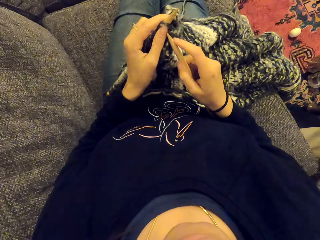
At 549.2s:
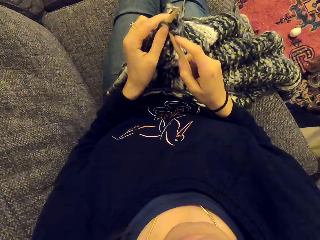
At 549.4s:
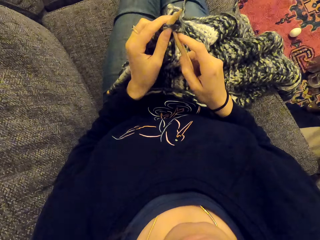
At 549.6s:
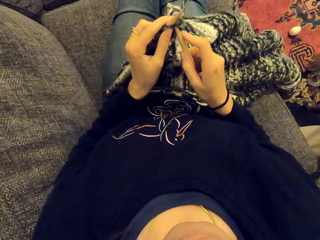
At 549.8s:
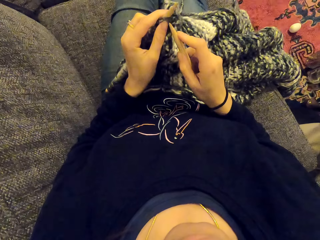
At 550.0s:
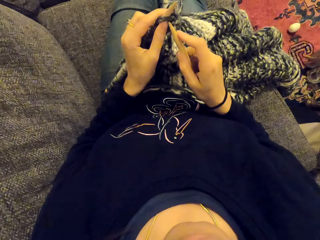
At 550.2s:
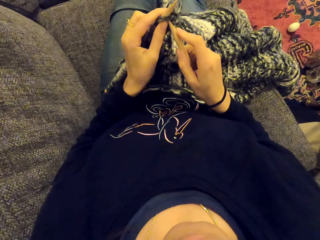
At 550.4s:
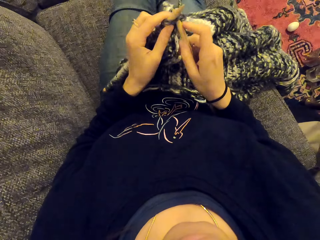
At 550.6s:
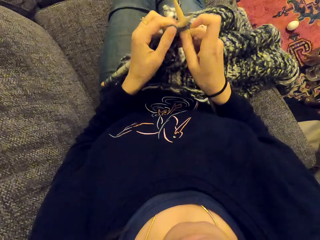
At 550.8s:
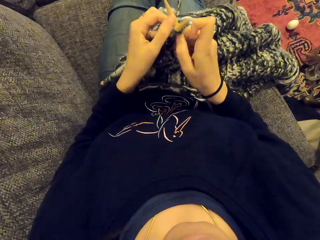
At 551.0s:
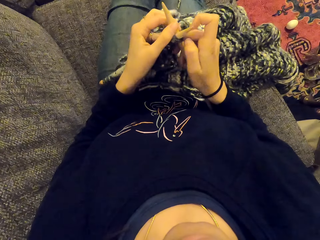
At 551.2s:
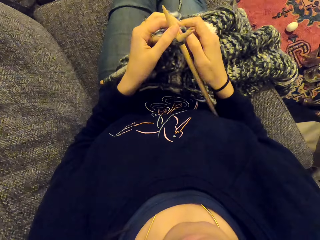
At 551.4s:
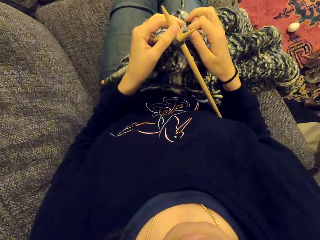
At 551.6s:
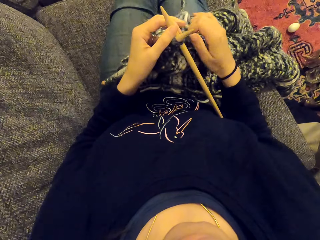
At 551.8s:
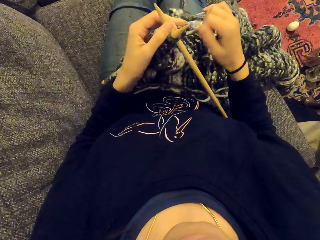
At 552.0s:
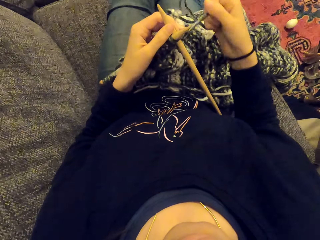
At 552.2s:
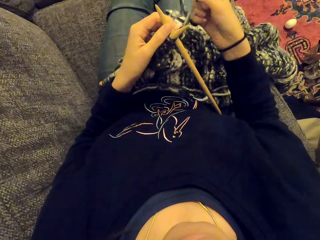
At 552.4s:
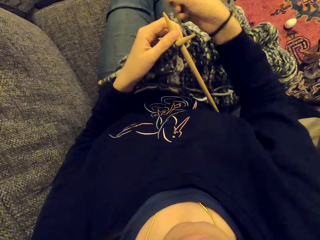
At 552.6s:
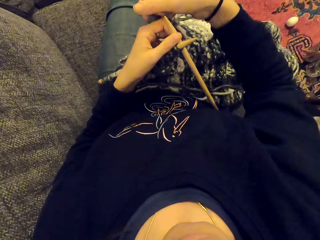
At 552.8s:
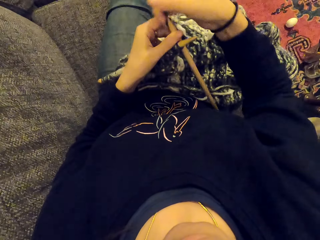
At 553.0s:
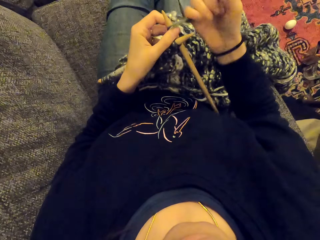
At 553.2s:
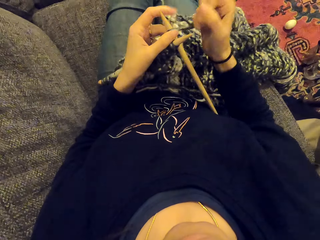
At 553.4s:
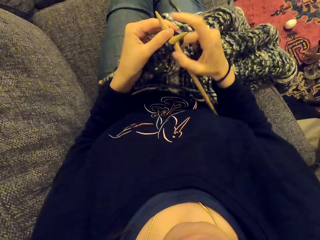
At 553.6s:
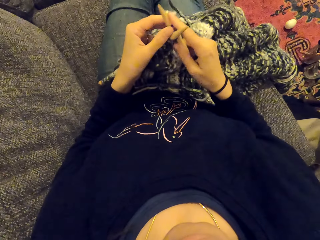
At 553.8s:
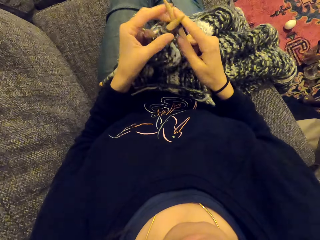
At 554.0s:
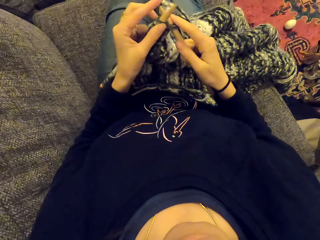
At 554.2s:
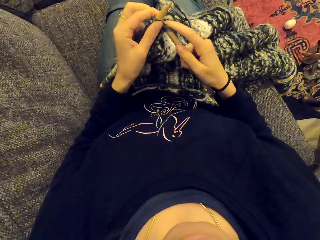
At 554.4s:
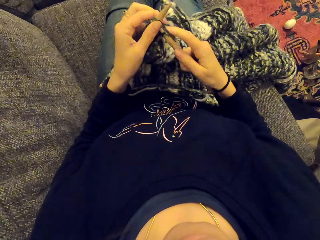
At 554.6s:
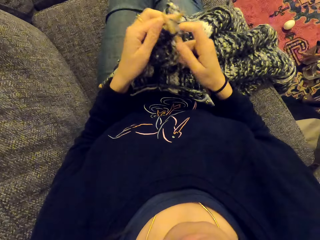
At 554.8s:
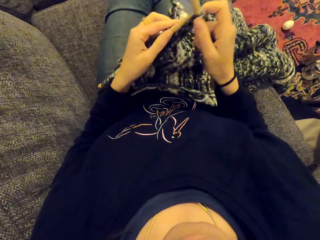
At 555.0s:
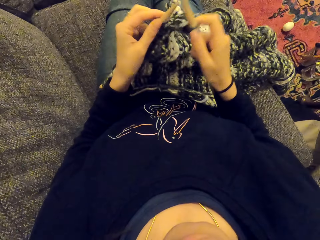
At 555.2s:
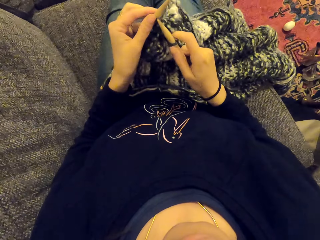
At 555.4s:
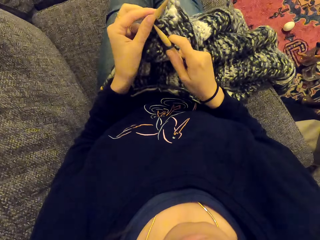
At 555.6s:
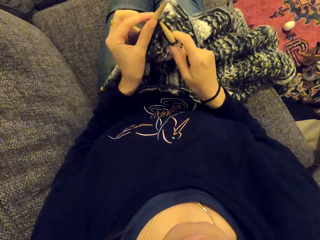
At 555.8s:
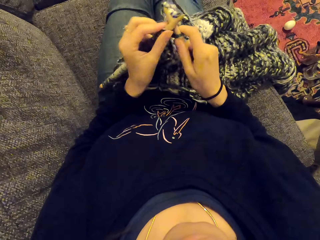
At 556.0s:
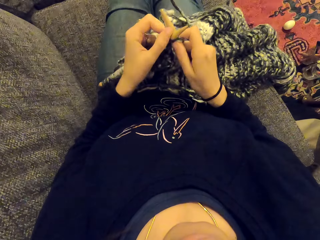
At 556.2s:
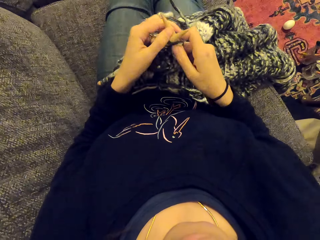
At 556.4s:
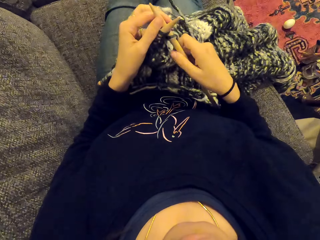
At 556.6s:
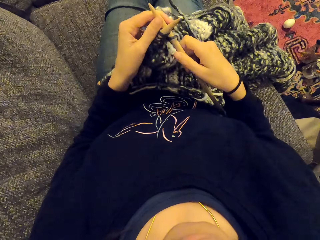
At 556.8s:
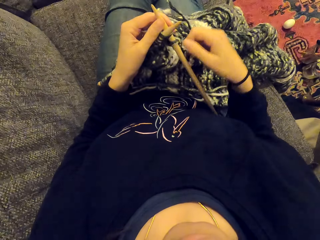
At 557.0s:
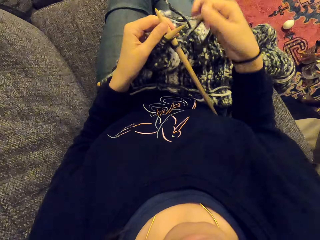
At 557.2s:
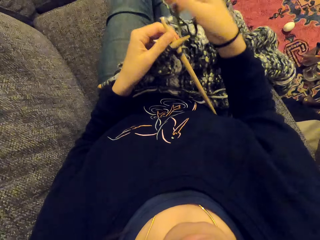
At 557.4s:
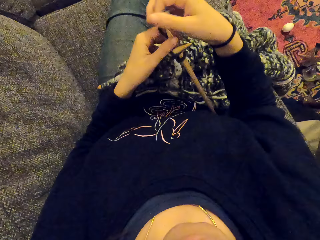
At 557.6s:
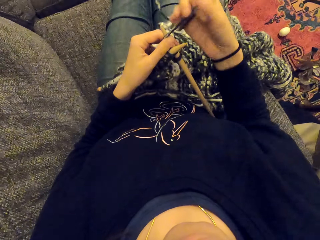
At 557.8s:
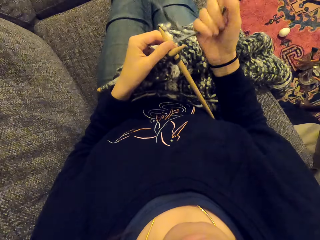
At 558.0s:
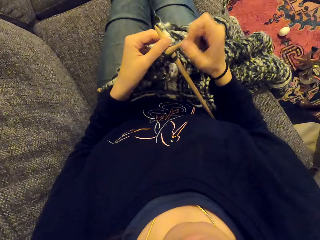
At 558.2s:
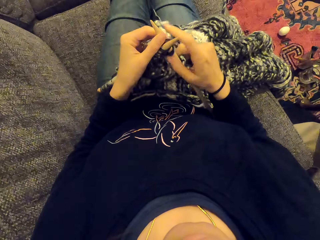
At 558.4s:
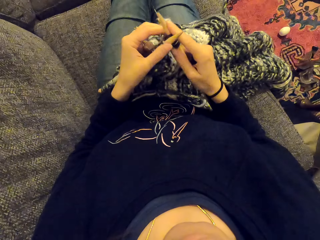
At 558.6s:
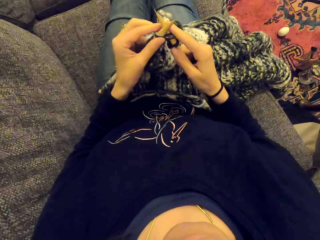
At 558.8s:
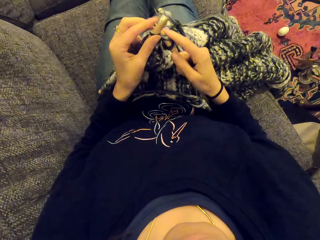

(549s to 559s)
The camera wearer knits the fabric with a crochet hook.

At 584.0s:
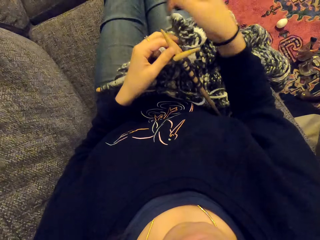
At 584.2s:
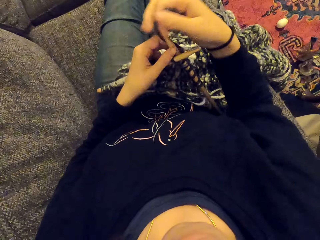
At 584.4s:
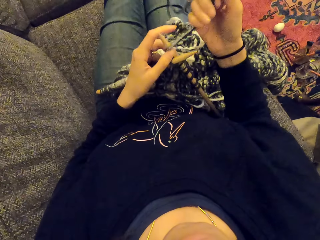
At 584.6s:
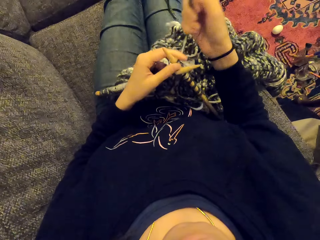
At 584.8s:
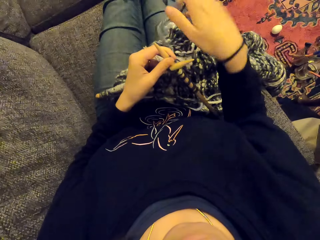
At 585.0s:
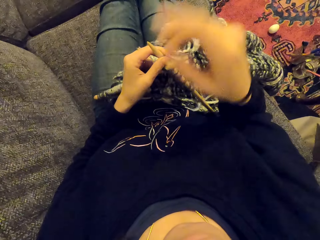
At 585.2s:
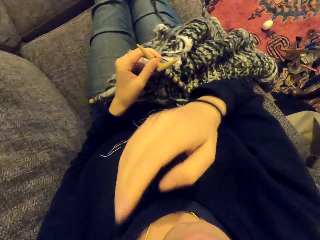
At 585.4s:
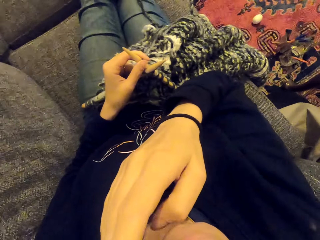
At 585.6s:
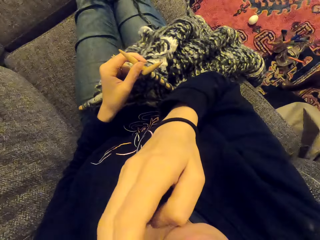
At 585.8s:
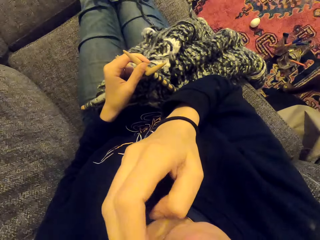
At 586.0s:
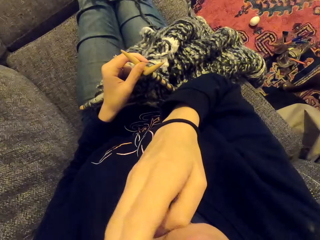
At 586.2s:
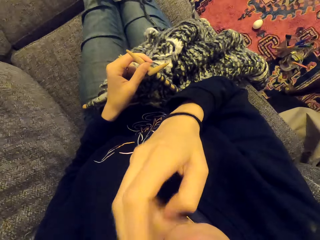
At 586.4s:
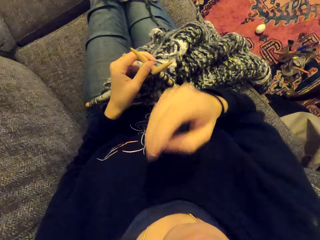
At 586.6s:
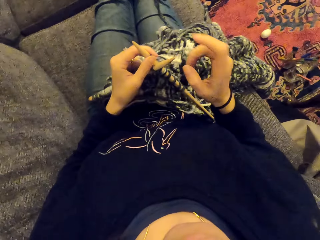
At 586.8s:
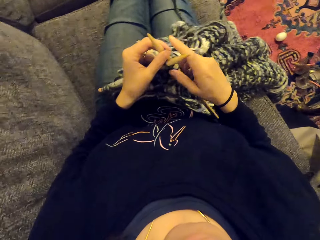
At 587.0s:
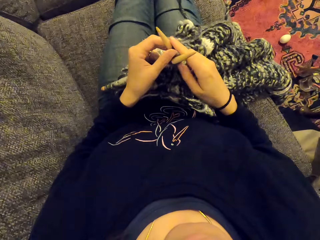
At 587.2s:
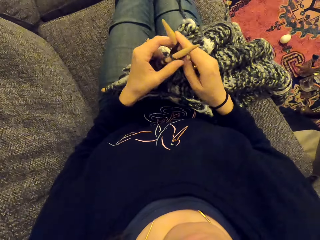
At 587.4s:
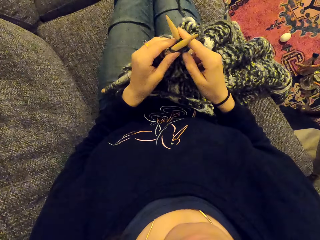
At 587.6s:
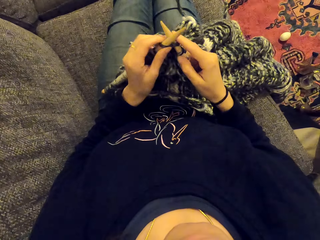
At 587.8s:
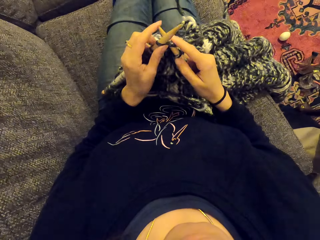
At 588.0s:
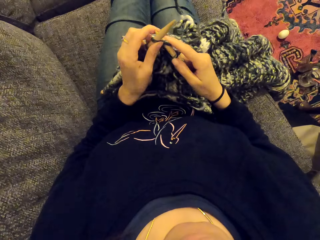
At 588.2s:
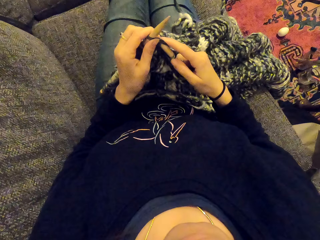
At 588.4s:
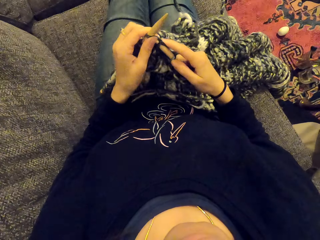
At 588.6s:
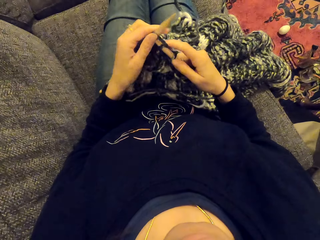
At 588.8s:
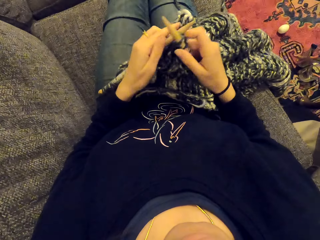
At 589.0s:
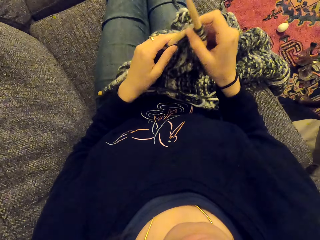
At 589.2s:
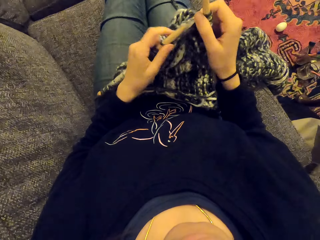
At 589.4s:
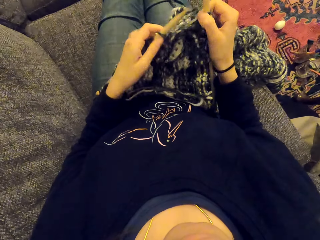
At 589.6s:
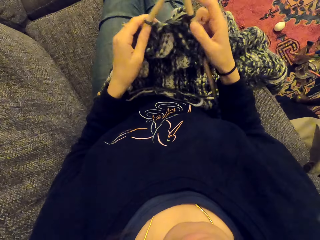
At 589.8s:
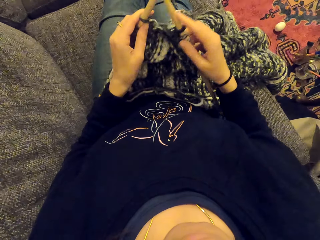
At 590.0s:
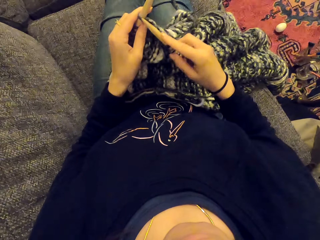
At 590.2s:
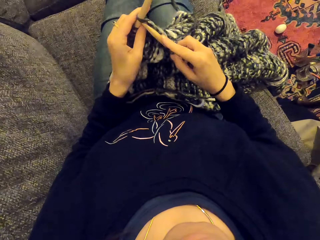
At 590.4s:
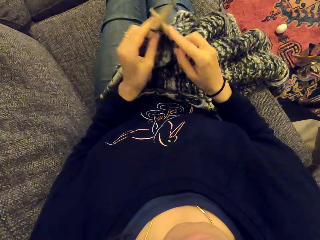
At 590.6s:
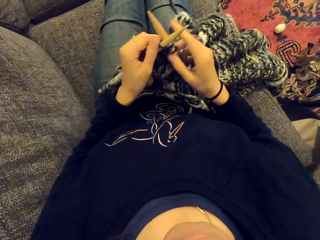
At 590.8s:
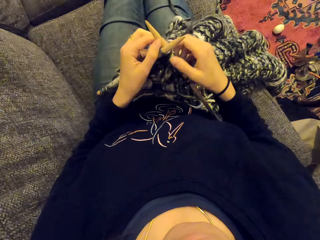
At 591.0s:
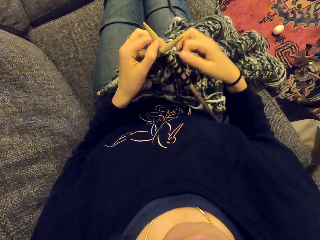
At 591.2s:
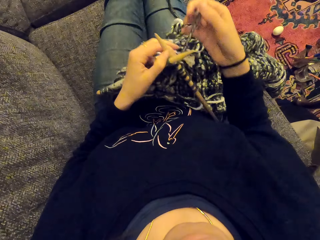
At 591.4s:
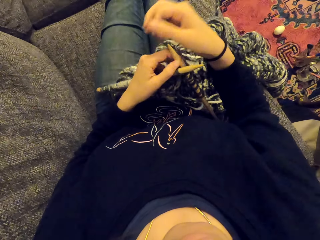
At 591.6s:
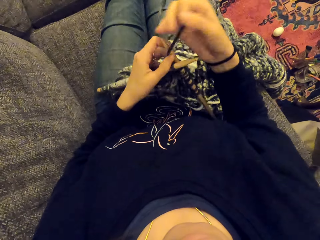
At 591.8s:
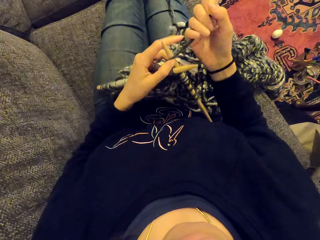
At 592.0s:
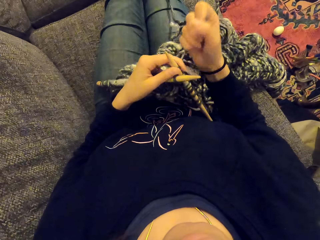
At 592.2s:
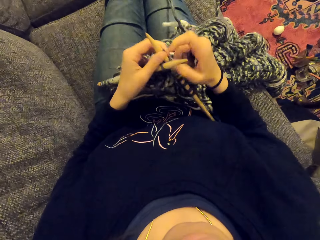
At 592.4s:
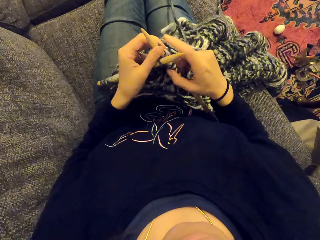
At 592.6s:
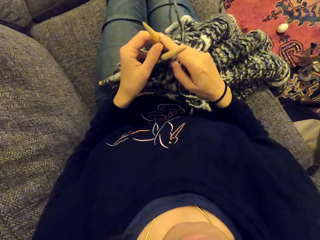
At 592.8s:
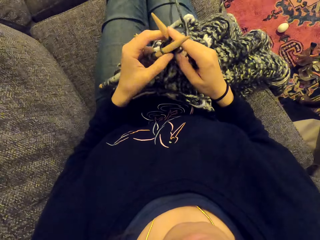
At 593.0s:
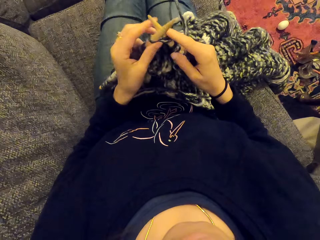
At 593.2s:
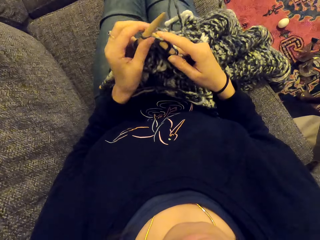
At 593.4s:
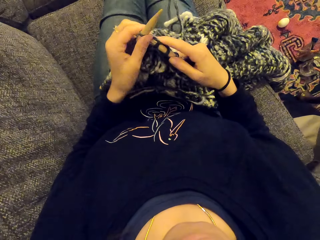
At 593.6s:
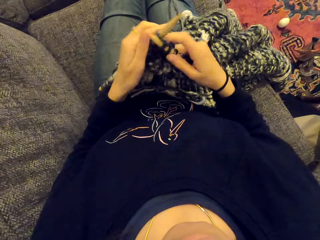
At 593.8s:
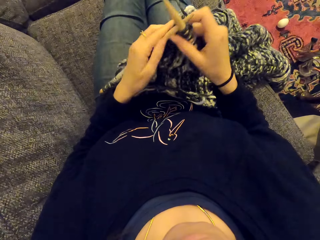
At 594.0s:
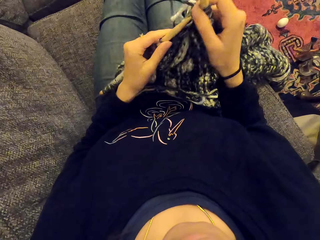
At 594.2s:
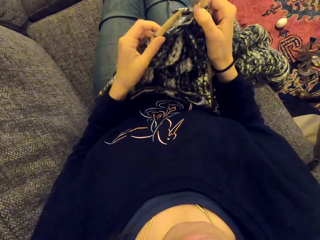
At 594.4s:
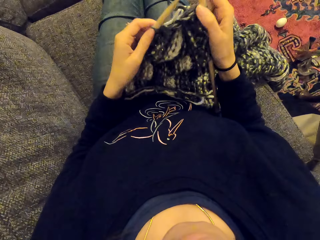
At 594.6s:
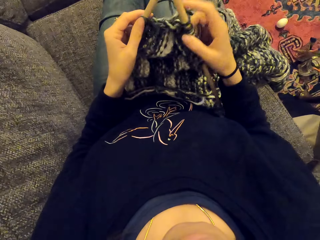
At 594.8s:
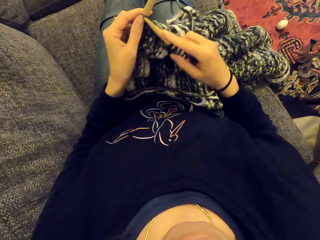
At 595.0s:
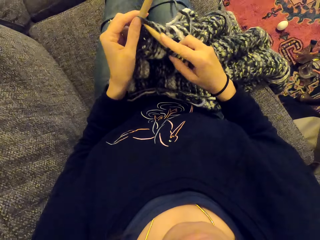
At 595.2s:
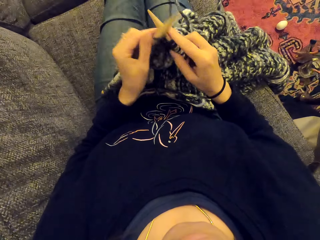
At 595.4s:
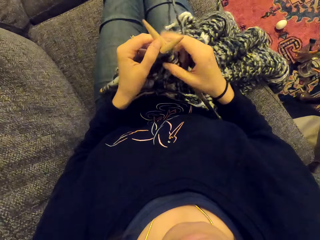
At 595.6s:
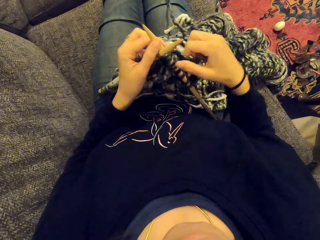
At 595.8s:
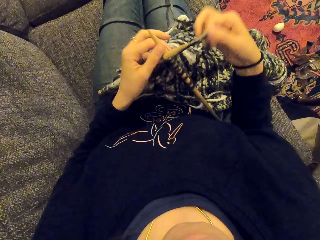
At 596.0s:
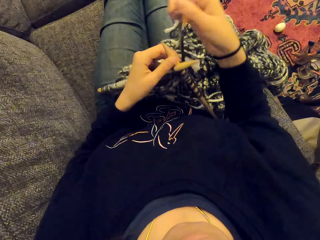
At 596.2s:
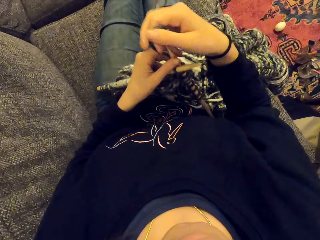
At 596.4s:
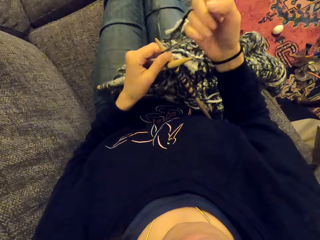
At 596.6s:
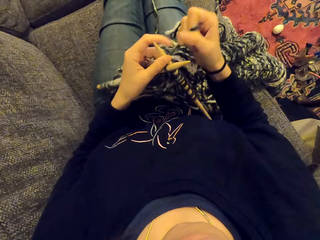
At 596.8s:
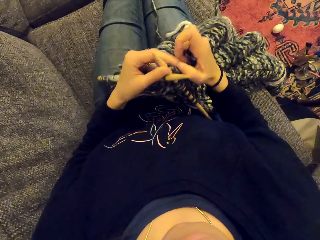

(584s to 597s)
The camera wearer wipes the face. They knit the fabric with the crochet hook.
